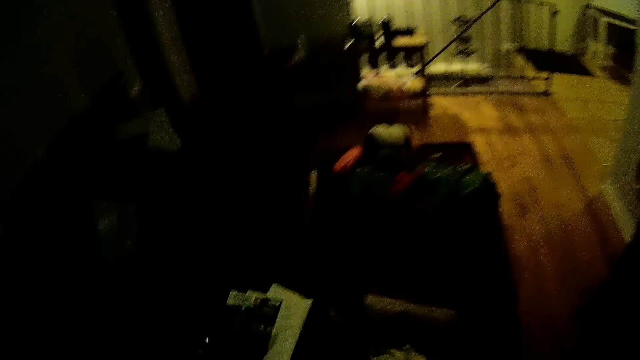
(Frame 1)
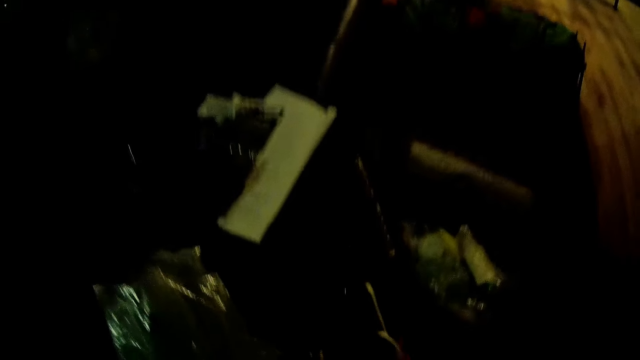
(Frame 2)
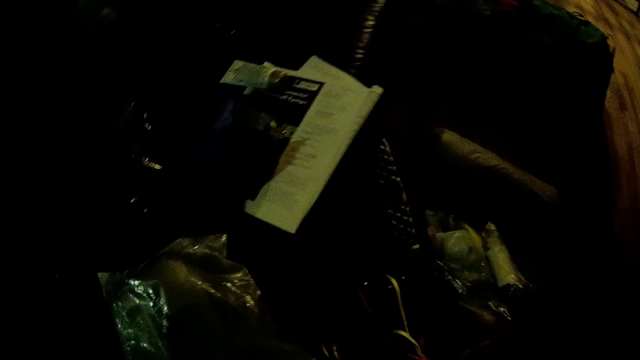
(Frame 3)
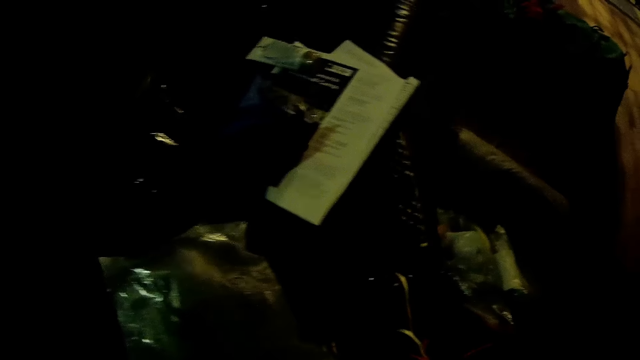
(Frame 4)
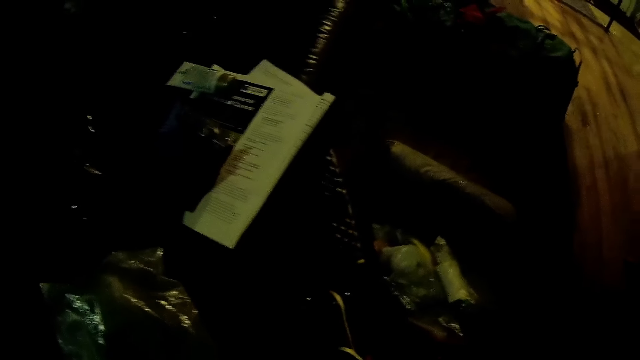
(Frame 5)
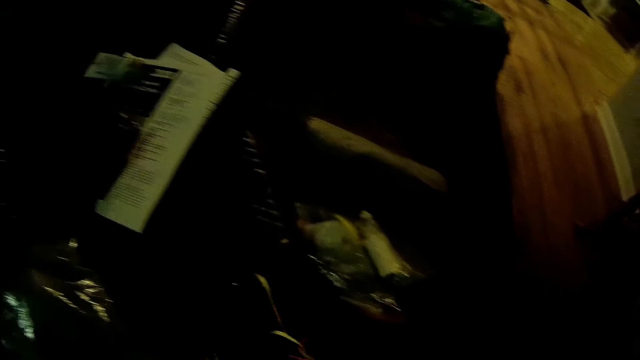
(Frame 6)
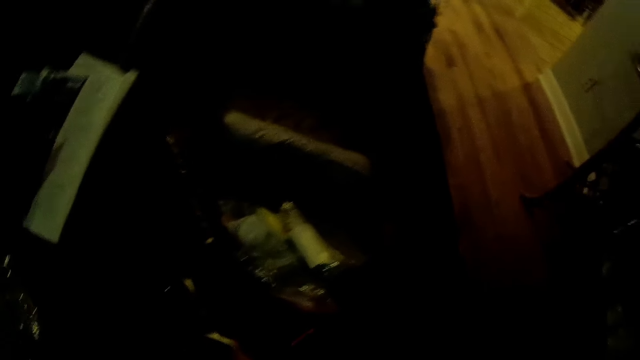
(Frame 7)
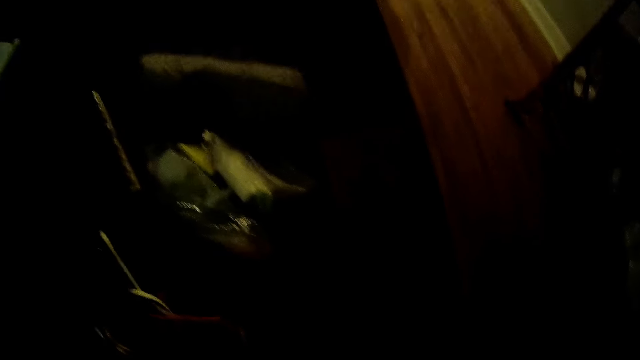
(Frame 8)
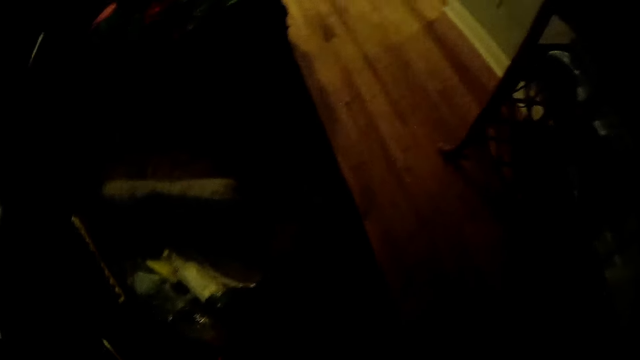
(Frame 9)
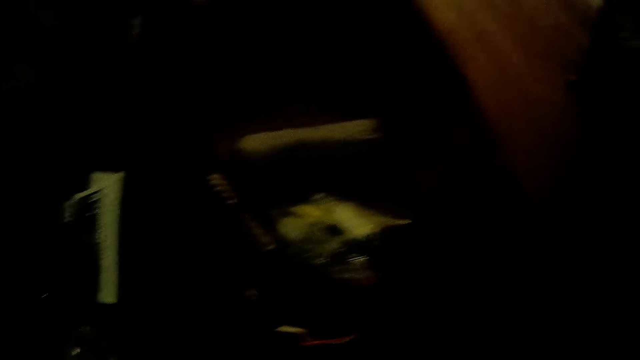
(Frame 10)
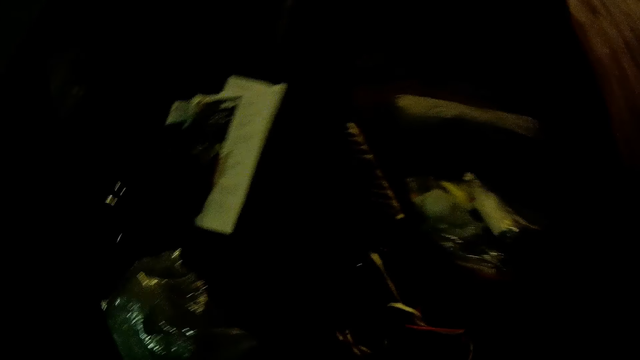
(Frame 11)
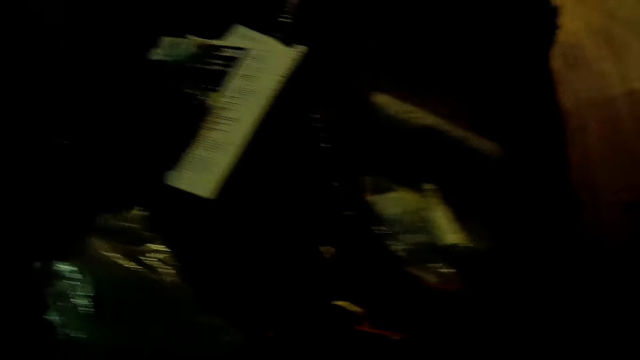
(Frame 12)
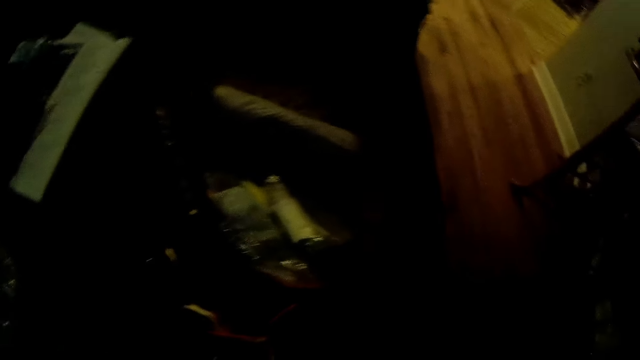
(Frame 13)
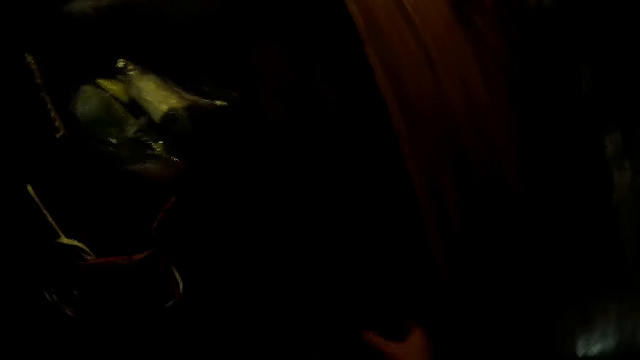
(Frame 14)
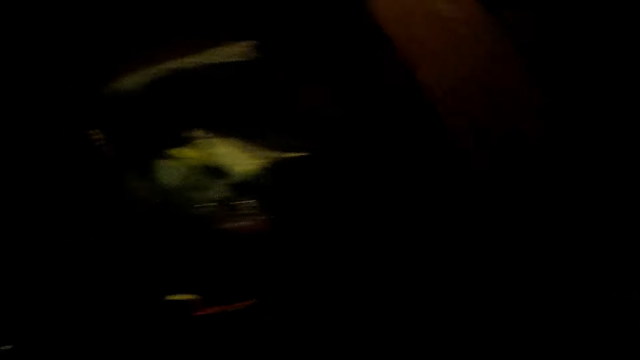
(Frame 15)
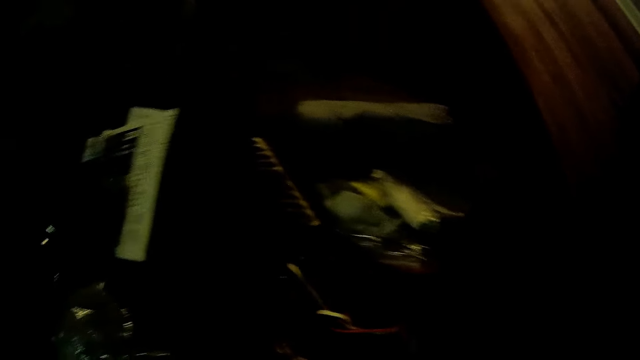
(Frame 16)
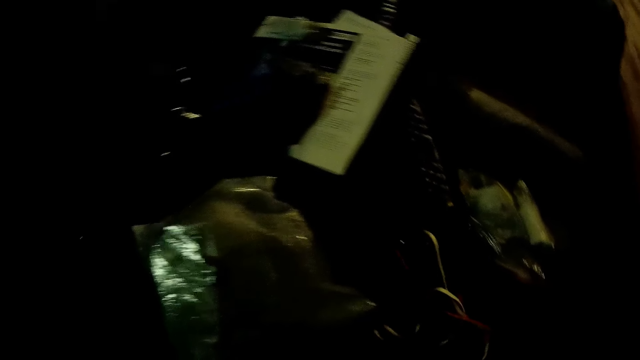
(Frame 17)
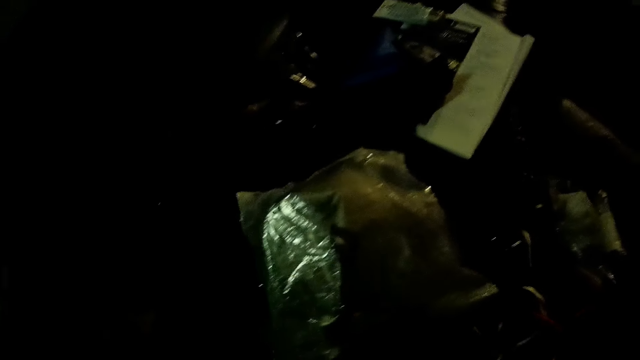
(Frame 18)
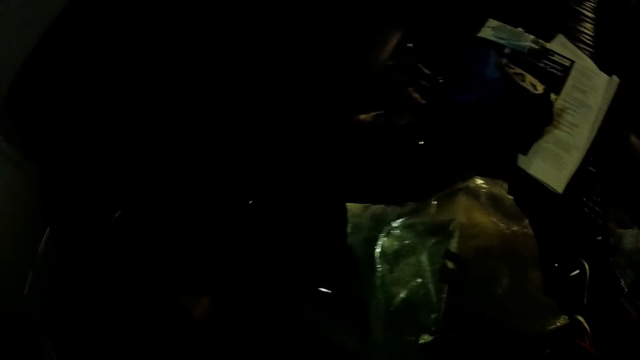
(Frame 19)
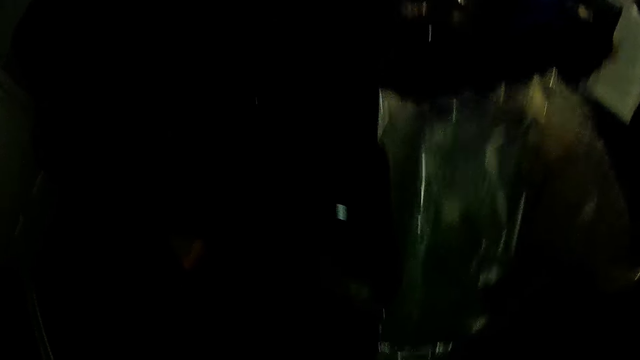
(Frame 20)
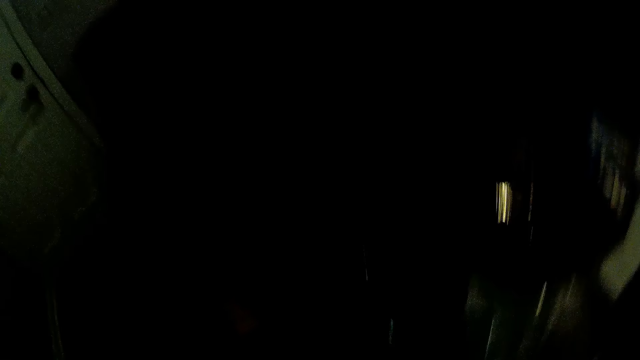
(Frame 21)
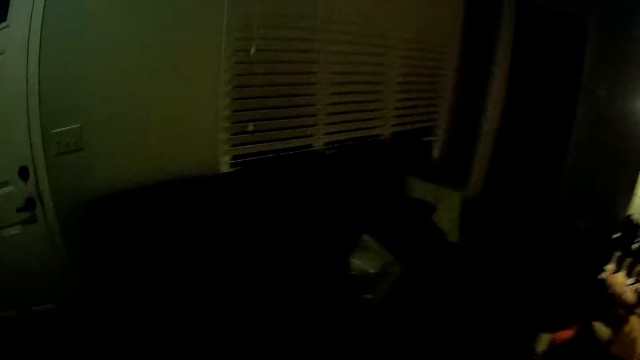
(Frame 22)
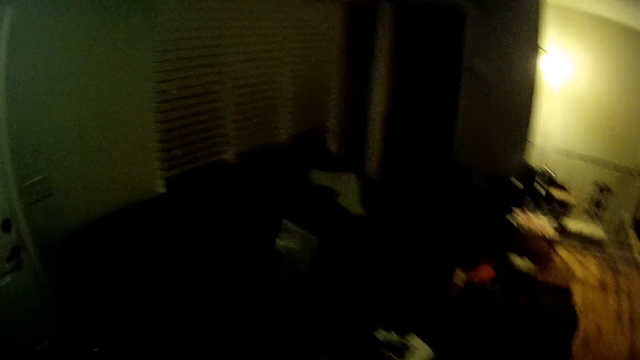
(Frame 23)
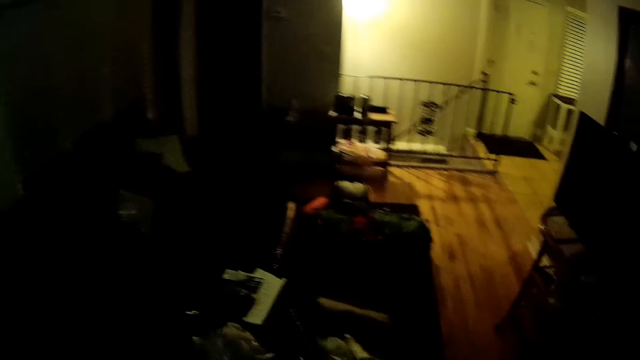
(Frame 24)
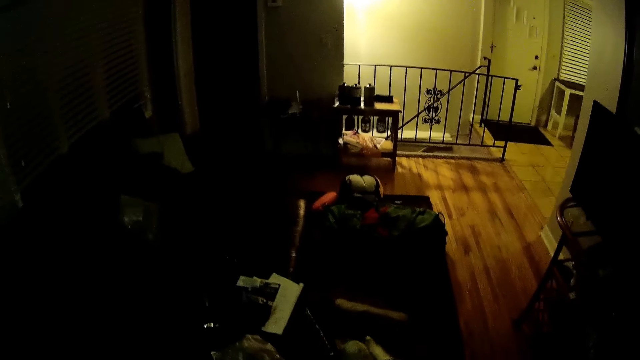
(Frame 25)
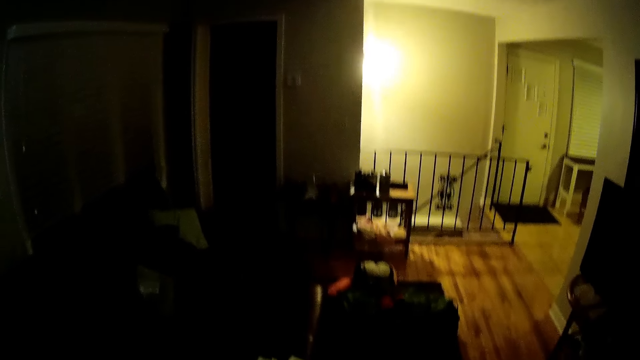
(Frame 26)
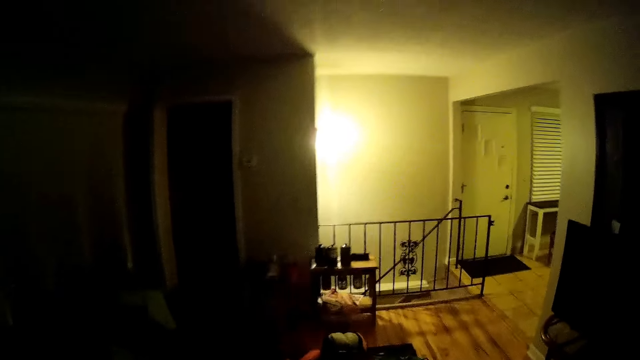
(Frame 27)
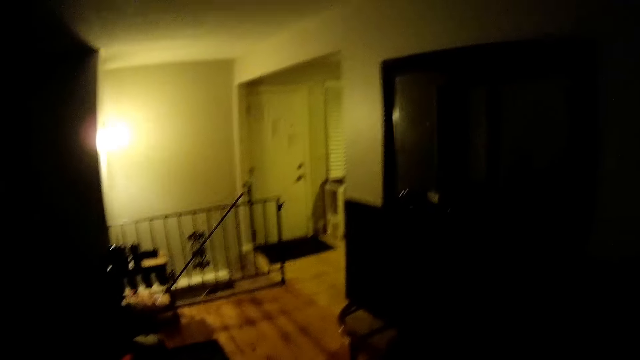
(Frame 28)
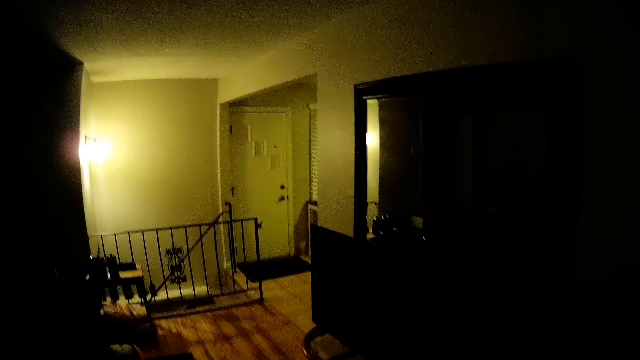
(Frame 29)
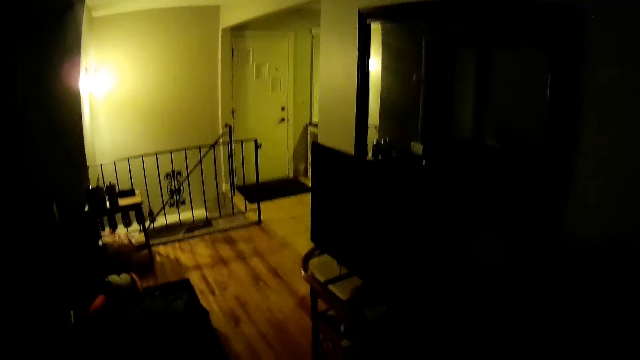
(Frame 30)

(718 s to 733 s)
The camera wearer picks up something. They look around.

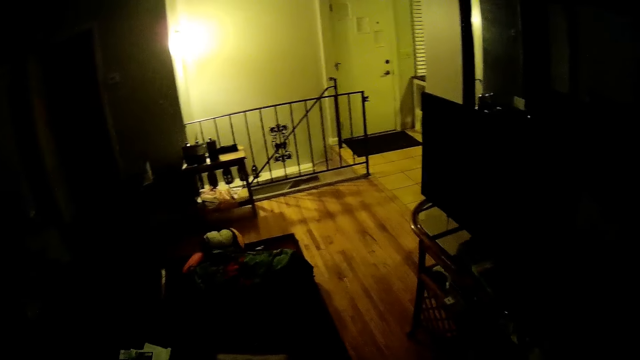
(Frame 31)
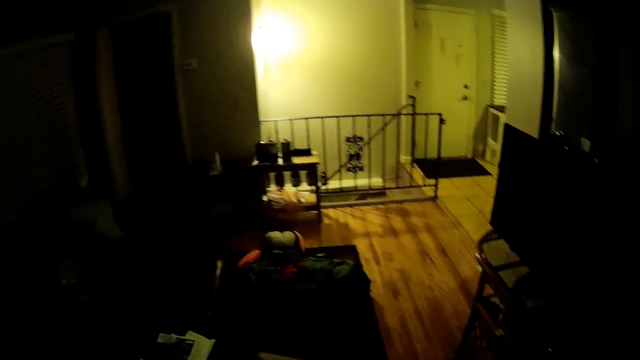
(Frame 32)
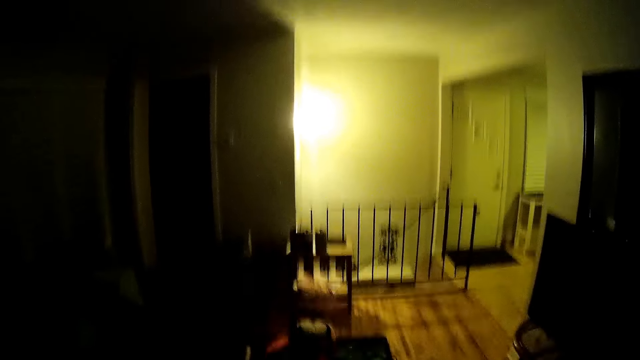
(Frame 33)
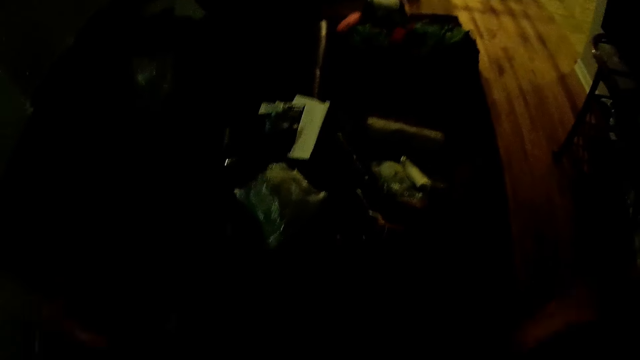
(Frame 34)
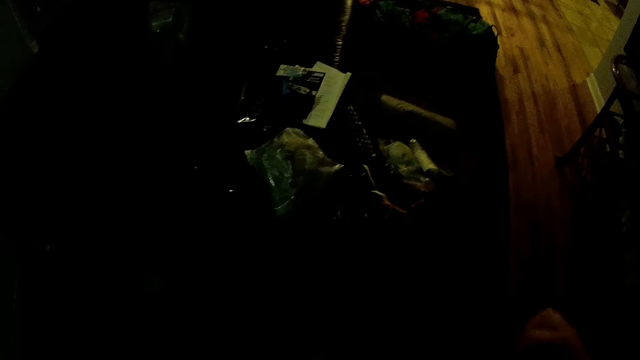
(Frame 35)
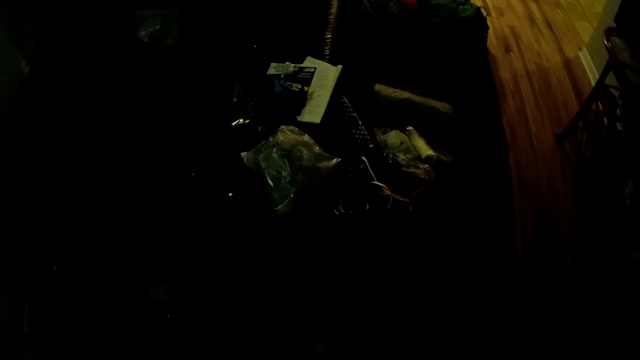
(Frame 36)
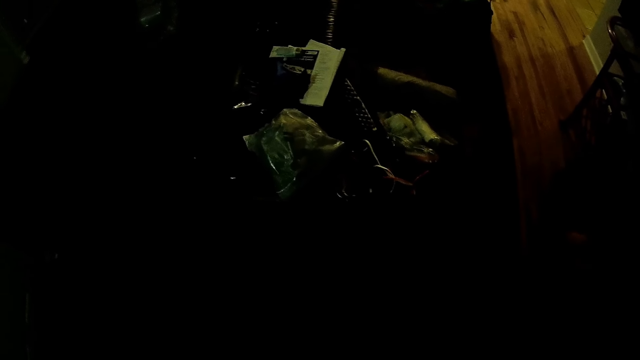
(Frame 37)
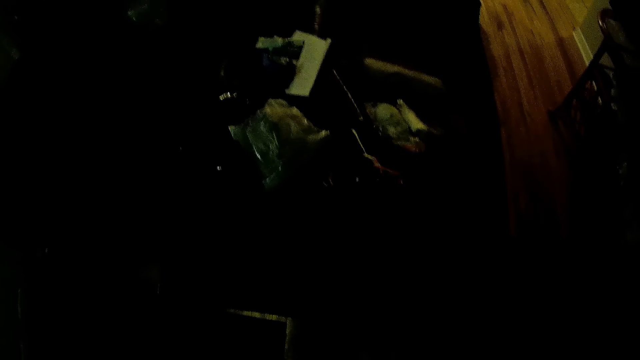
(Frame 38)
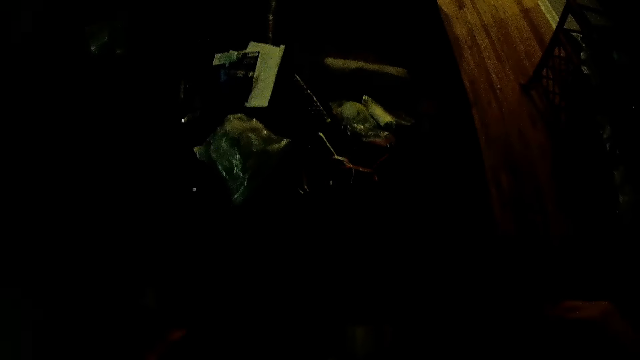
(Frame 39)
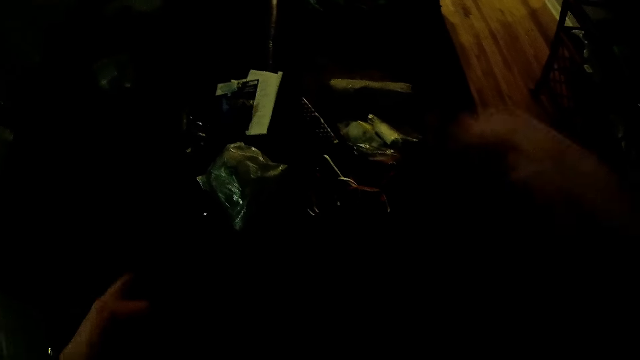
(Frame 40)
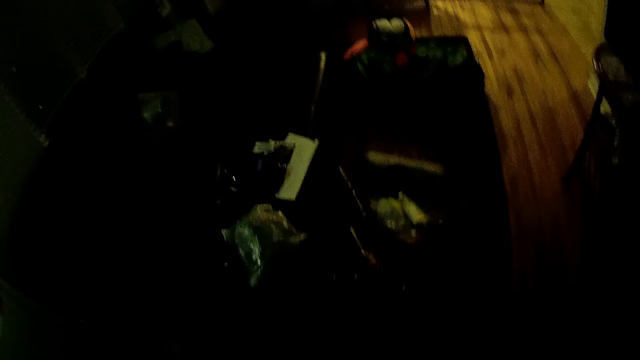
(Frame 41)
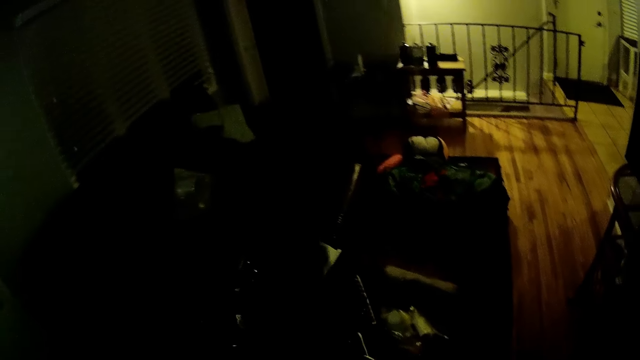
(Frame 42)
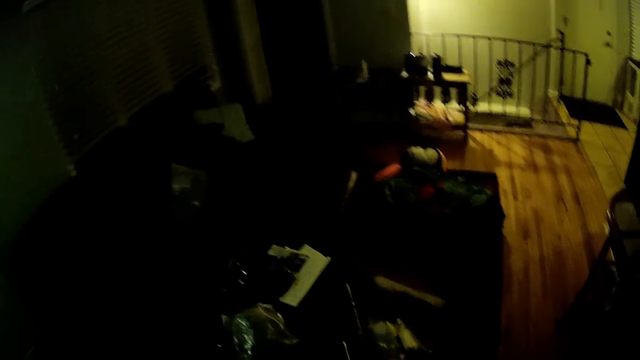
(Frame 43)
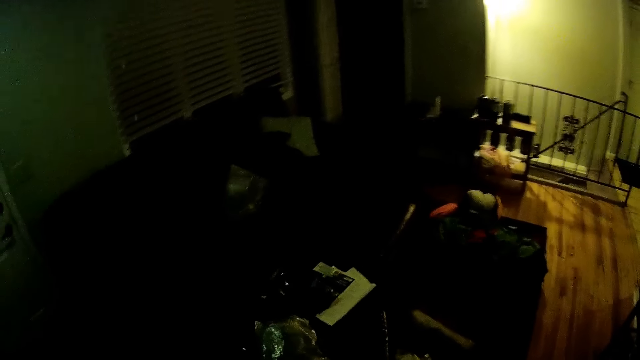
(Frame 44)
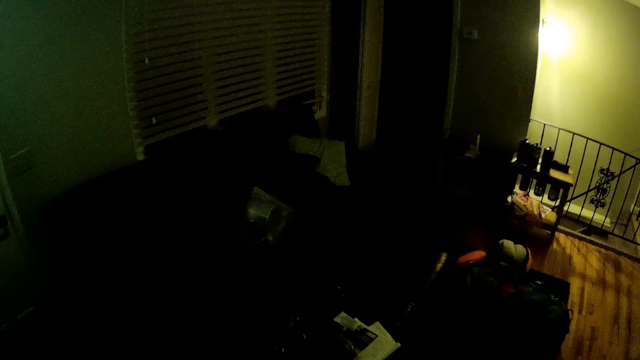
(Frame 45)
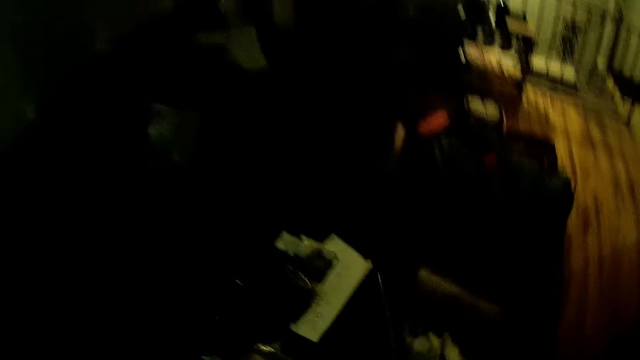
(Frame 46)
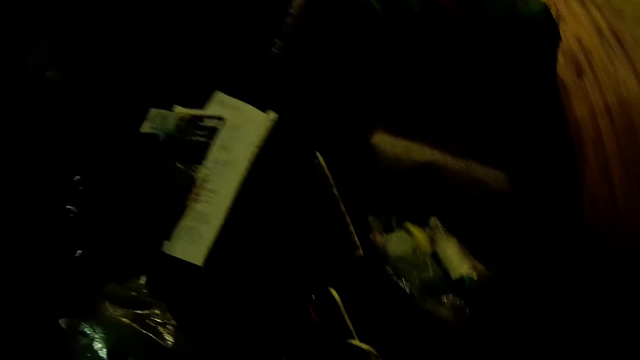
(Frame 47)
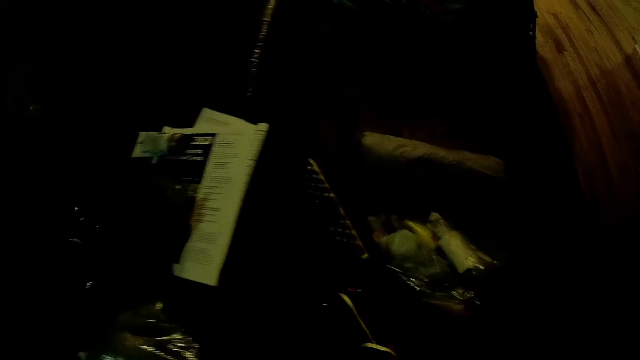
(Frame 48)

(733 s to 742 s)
The camera wearer drops the cloth on the floor. They fold the cloth with both hands. They look around.
